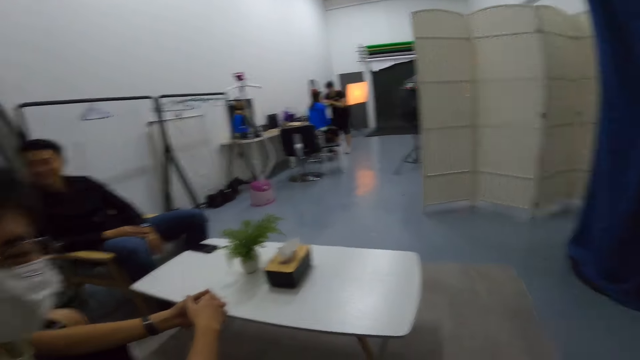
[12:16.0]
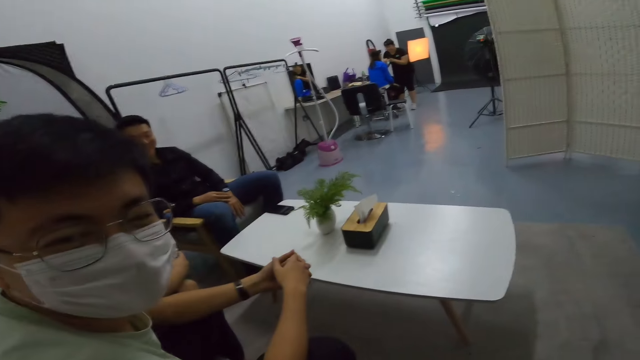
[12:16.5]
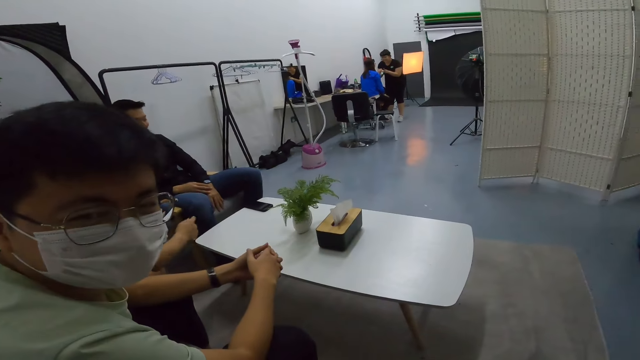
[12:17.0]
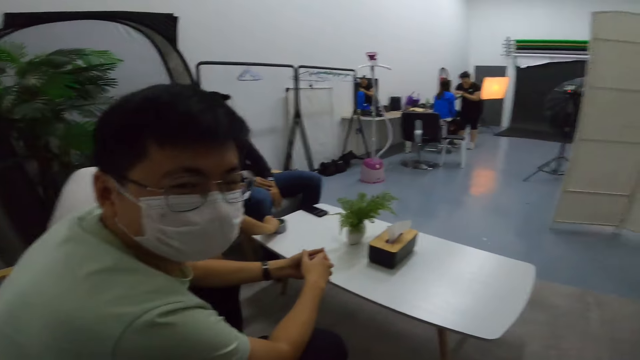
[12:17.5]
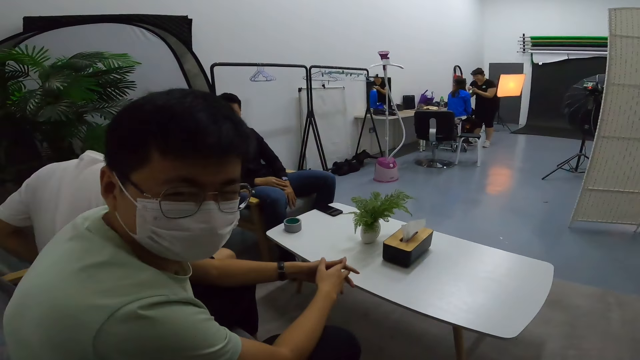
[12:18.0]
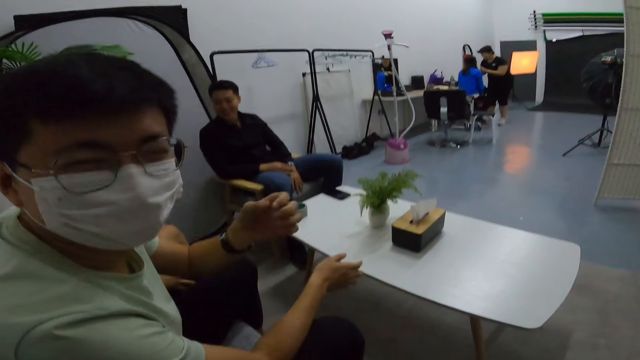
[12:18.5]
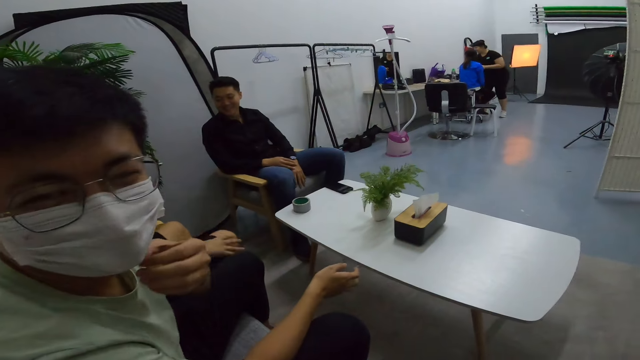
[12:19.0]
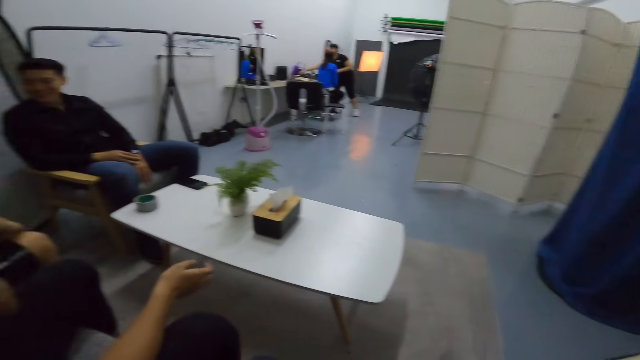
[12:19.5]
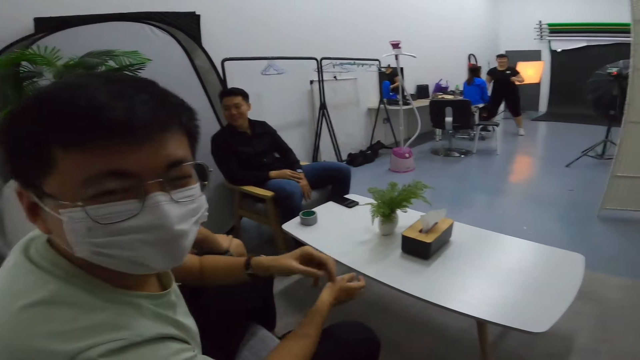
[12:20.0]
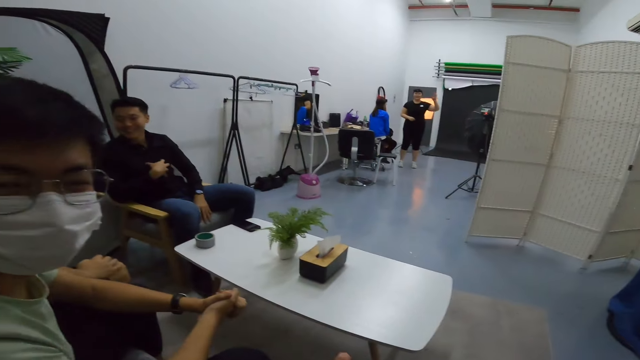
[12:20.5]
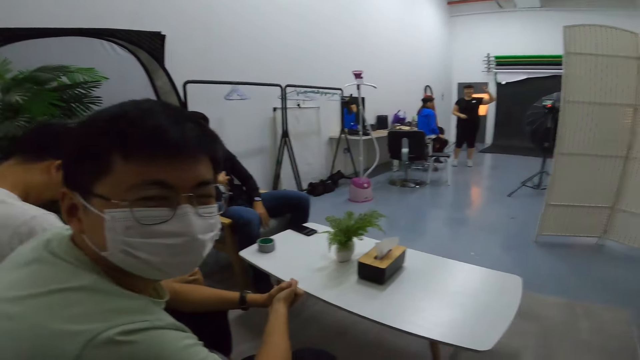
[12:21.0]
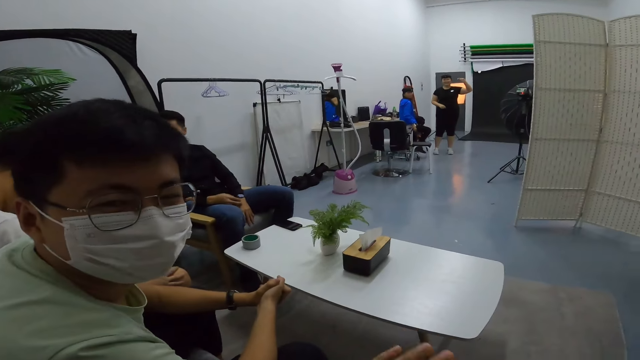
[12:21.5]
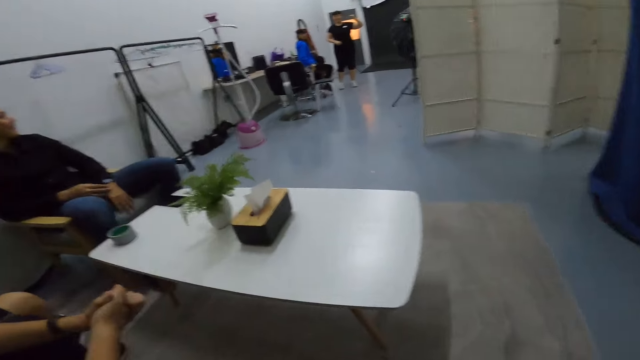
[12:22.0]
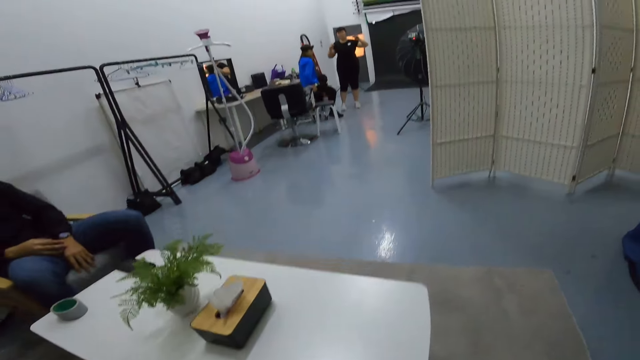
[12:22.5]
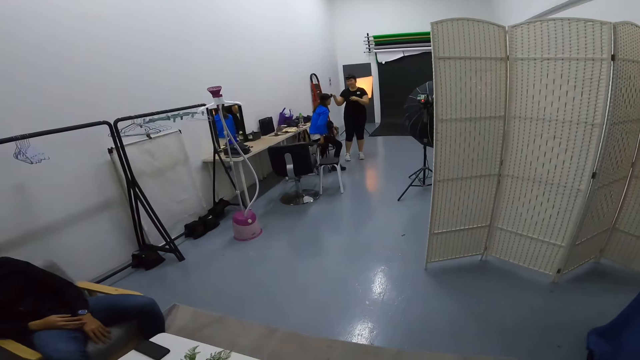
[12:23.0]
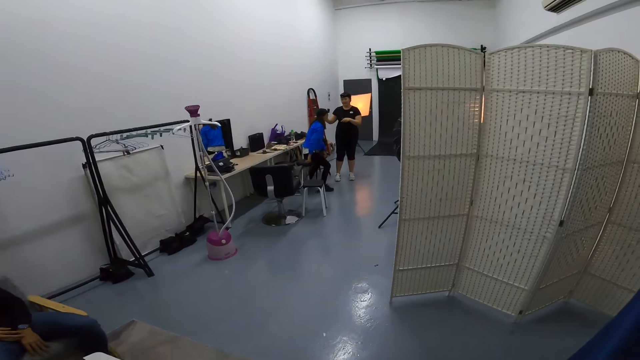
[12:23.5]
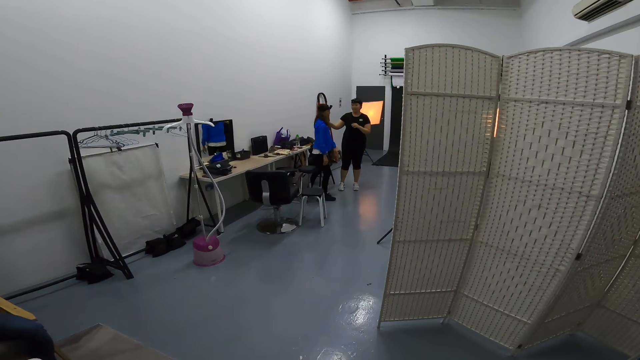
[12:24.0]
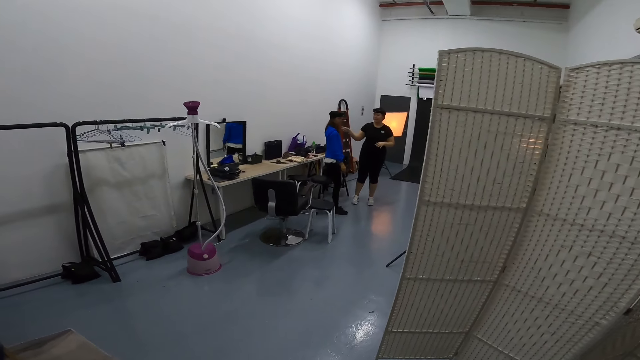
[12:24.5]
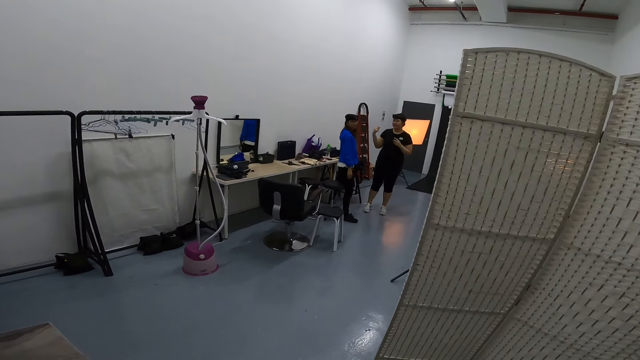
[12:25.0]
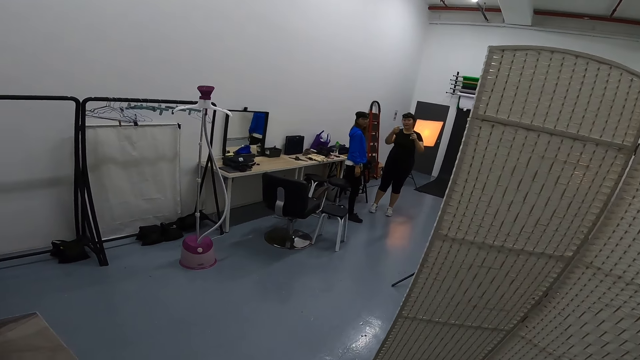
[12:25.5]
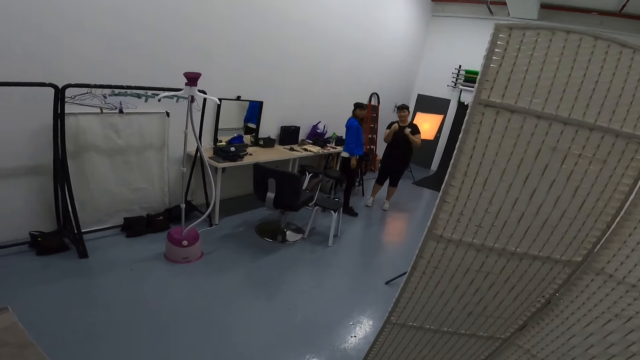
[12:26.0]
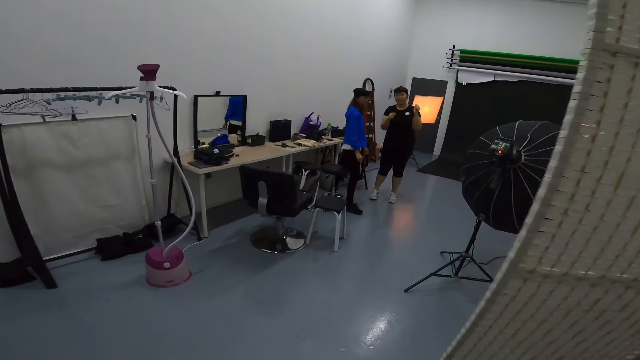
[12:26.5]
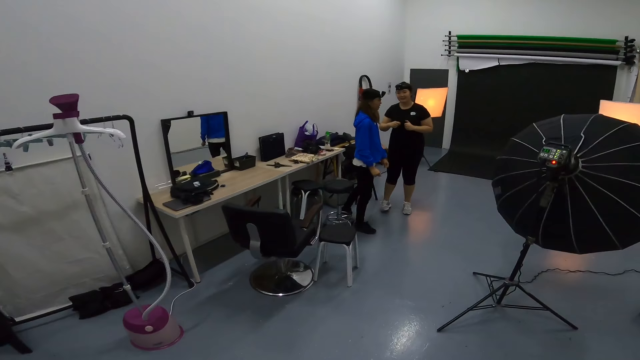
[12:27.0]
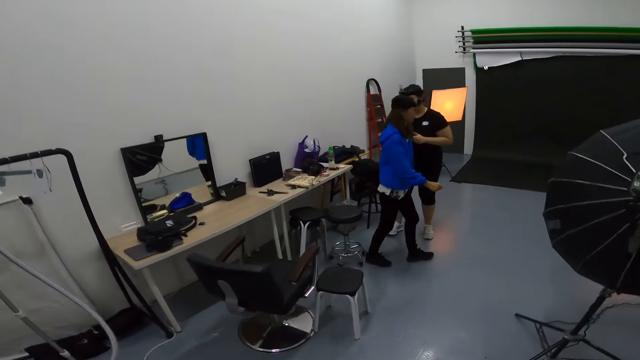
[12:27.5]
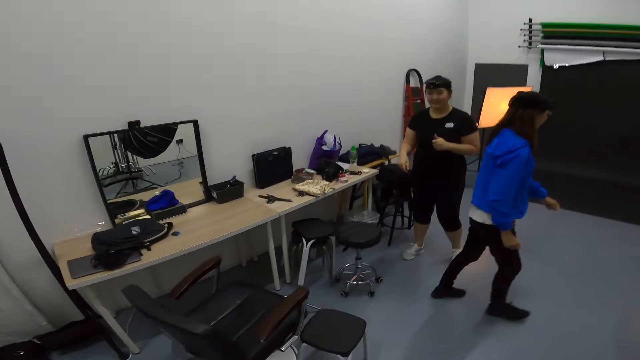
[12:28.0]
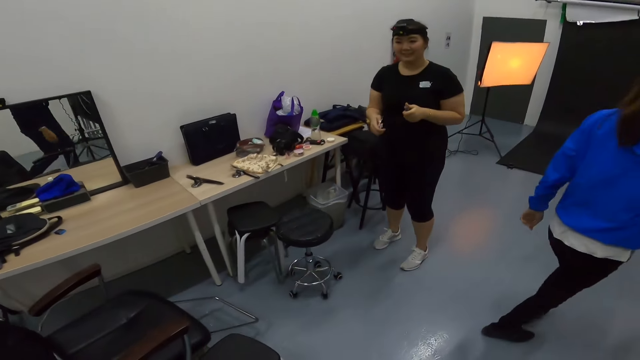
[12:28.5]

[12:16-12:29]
A person nods at the camera wearer. A man puts something on the table. The camera wearer stands up. They walk to a woman as they converse. They walk in the studio.

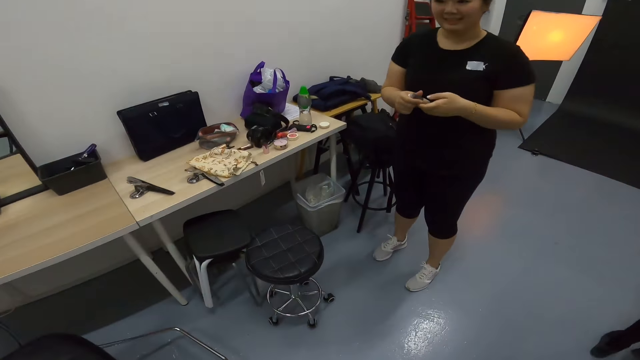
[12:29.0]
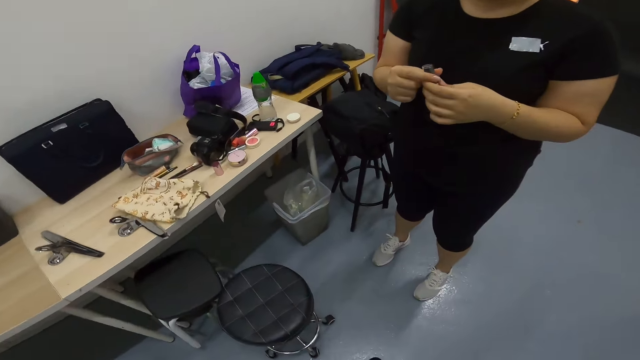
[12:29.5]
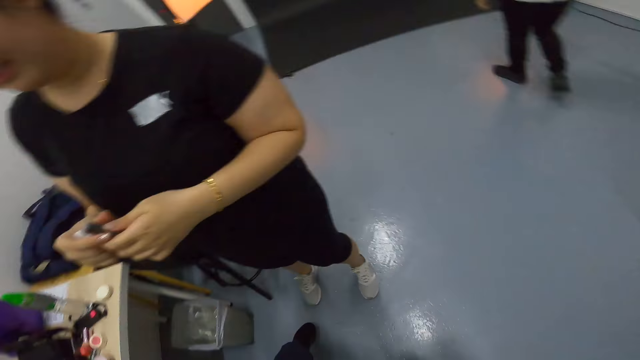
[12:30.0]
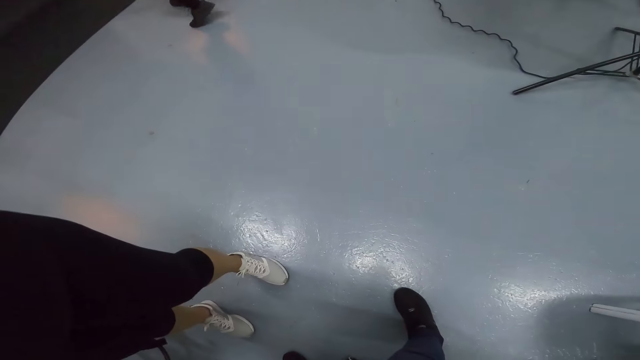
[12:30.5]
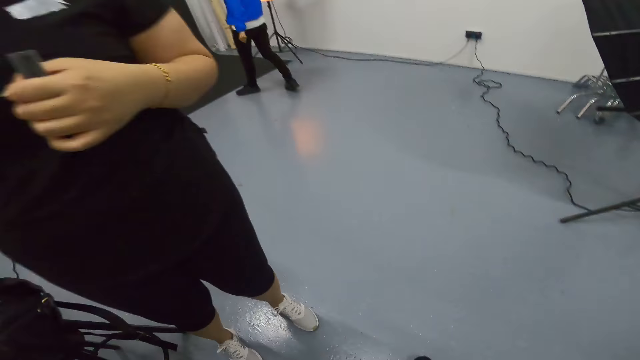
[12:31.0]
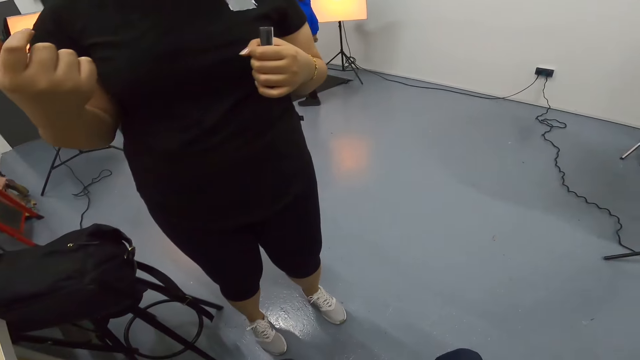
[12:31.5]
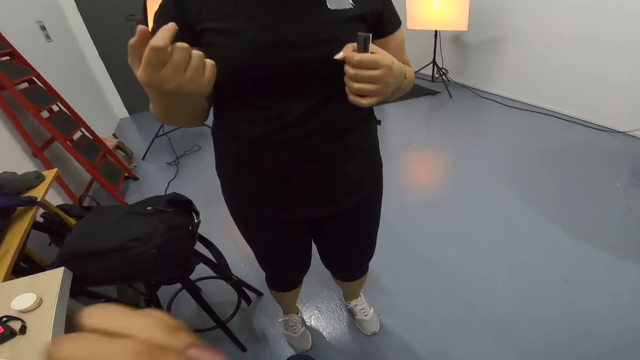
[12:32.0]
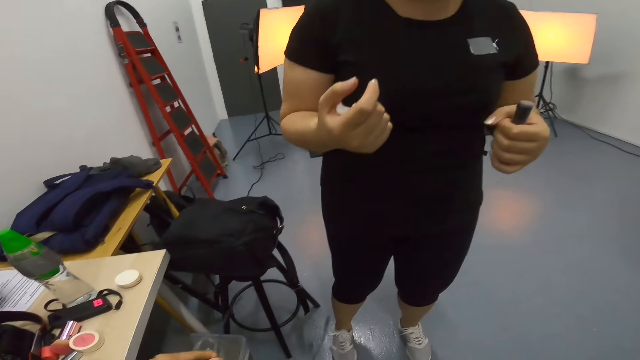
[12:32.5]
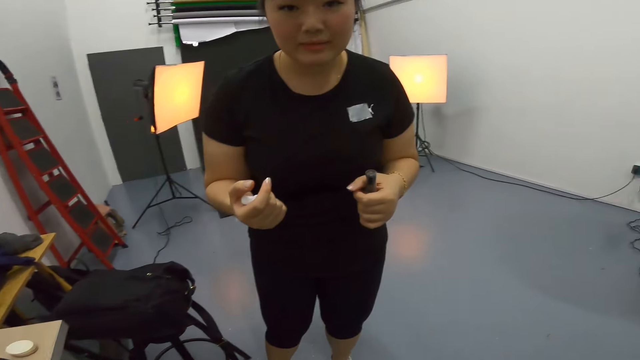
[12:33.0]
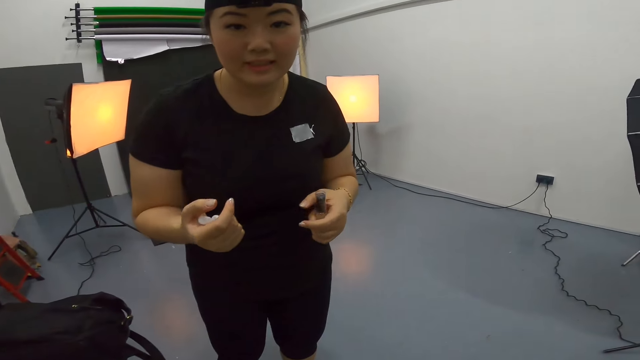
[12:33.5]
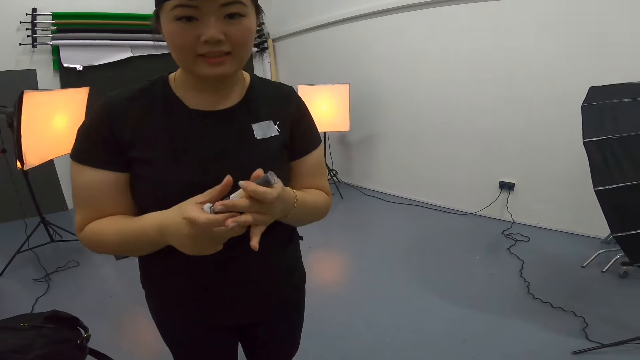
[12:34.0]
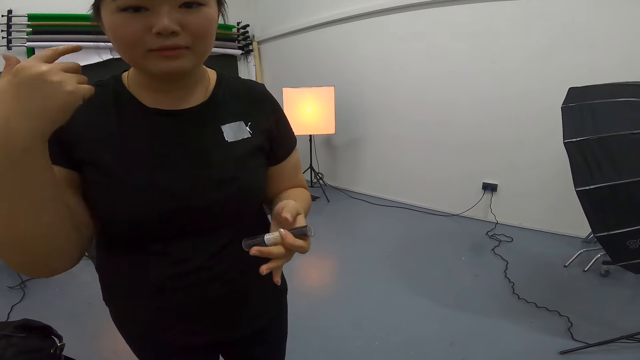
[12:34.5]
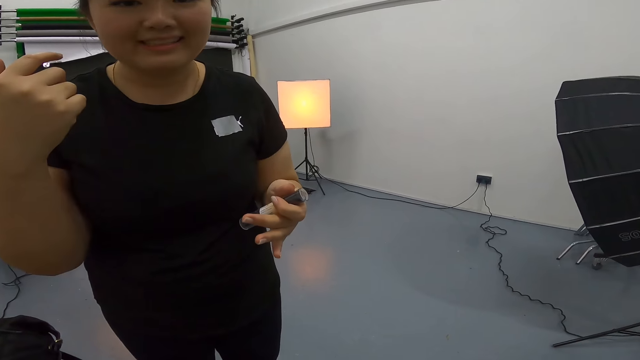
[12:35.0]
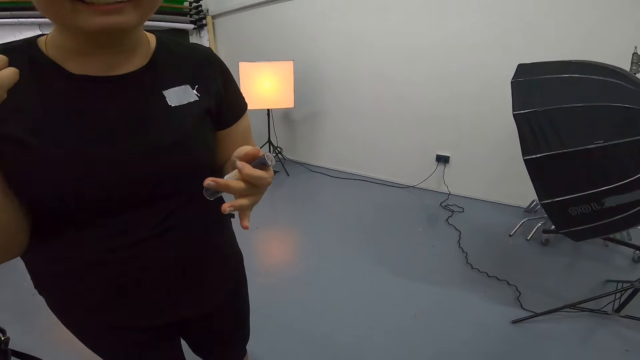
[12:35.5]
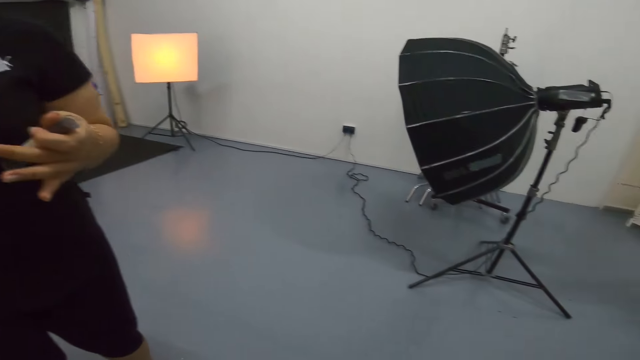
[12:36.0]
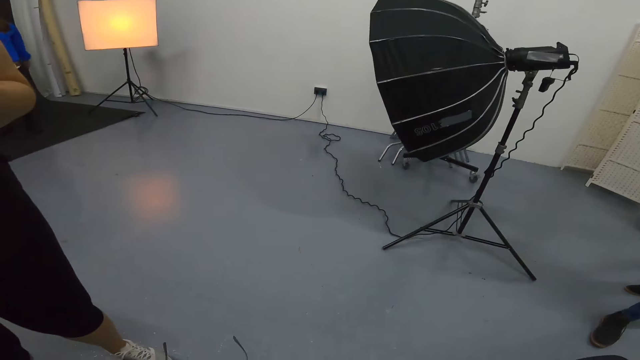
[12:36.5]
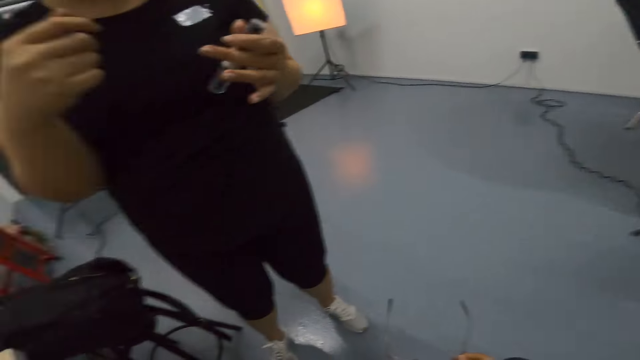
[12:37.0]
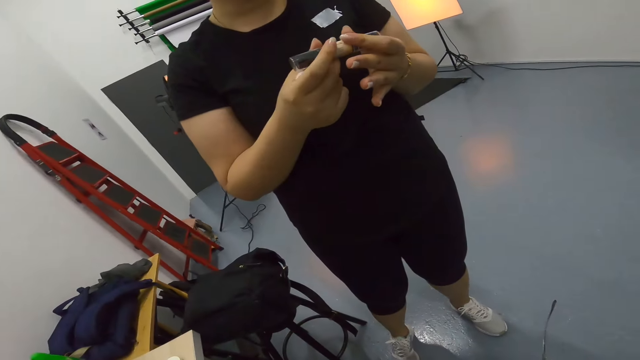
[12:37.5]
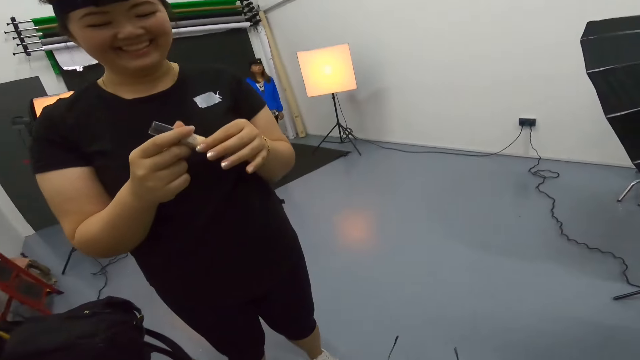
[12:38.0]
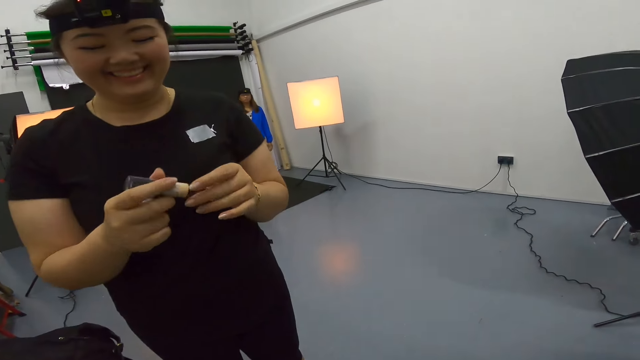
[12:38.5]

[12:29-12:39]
A person stands beside another person. The other person talks to the camera wearer.
